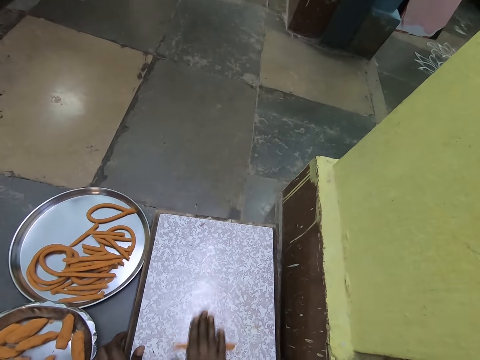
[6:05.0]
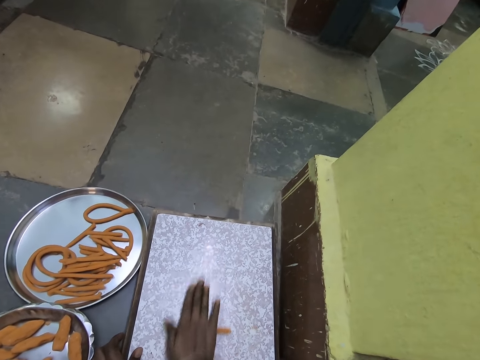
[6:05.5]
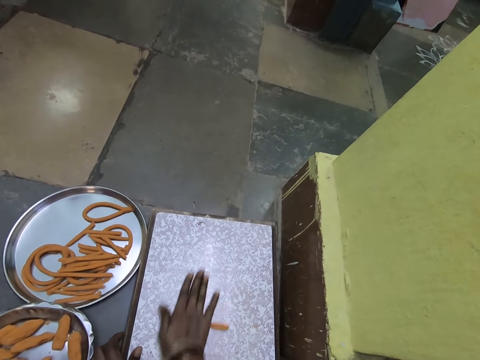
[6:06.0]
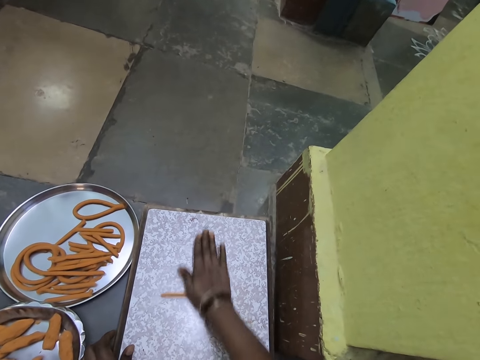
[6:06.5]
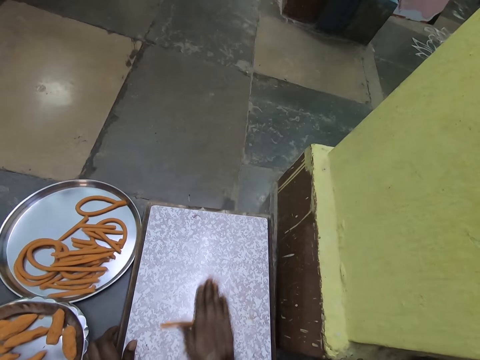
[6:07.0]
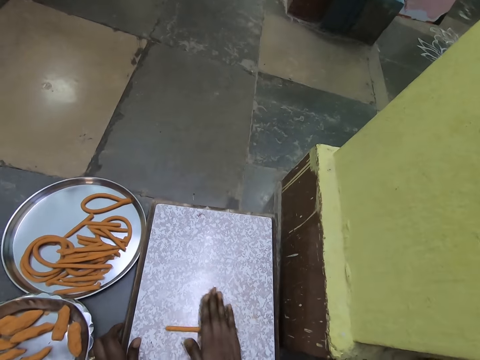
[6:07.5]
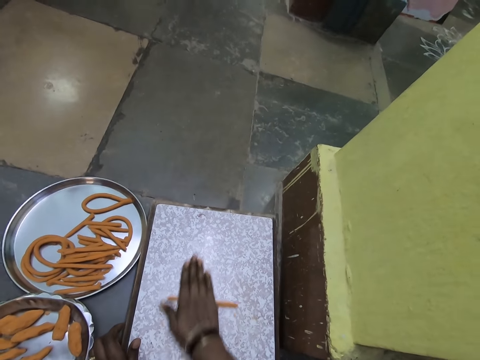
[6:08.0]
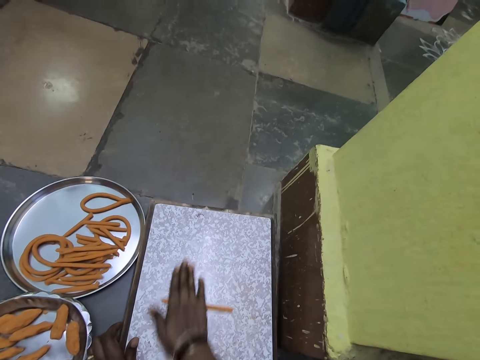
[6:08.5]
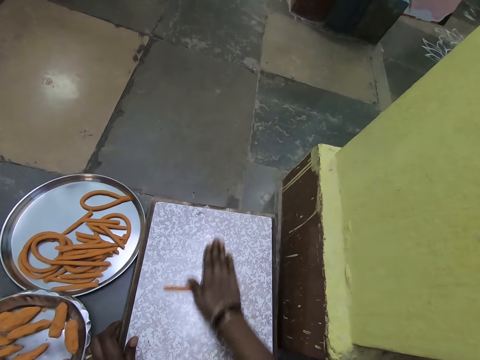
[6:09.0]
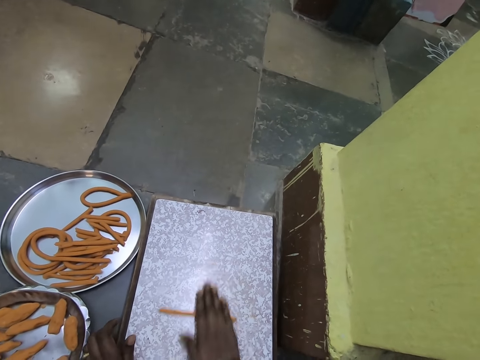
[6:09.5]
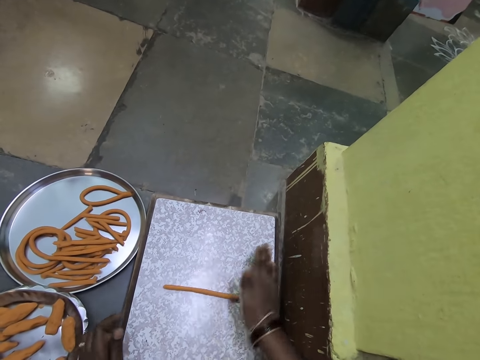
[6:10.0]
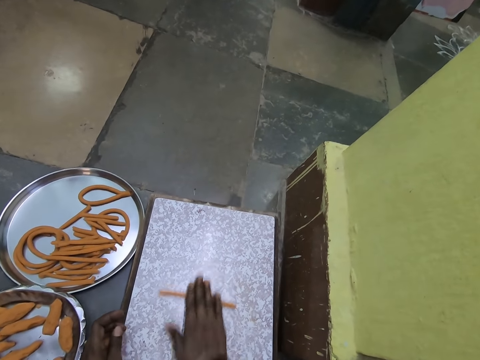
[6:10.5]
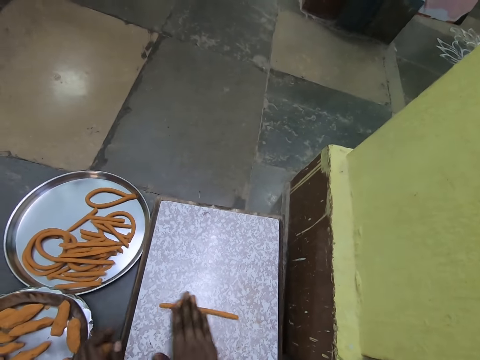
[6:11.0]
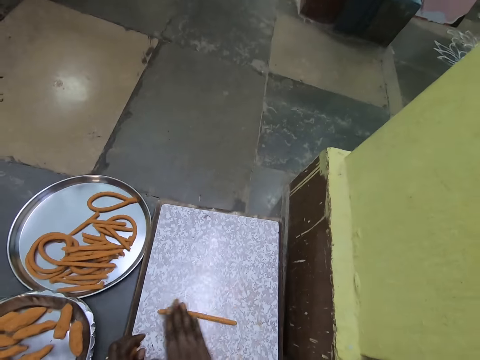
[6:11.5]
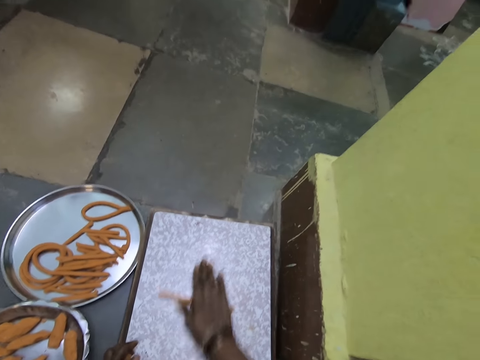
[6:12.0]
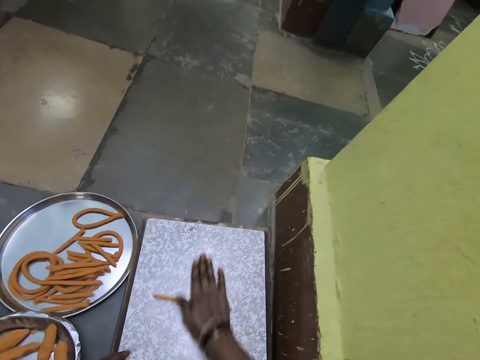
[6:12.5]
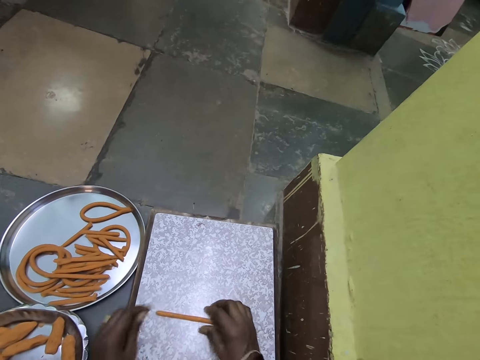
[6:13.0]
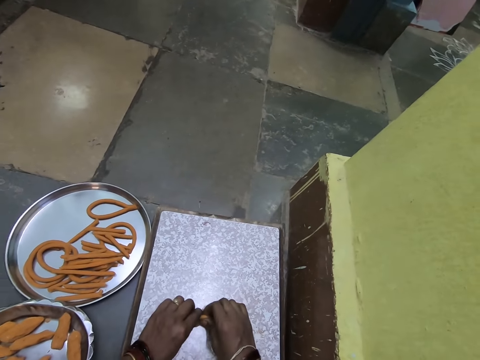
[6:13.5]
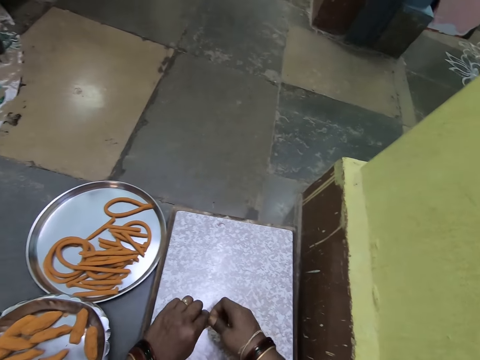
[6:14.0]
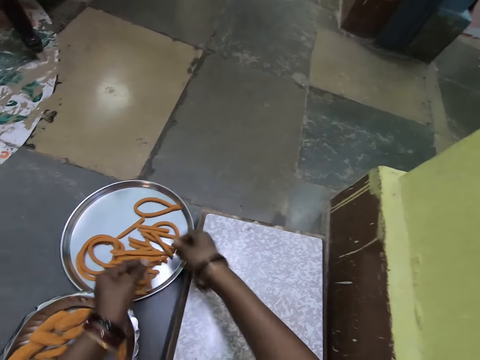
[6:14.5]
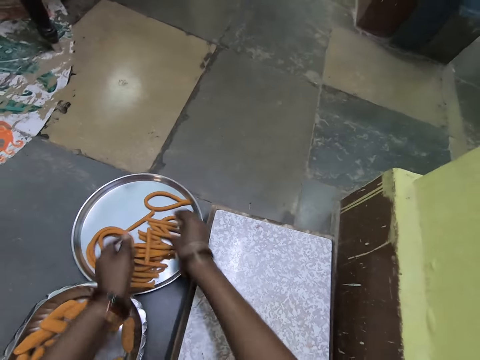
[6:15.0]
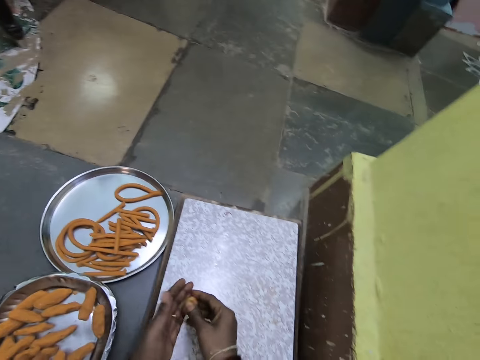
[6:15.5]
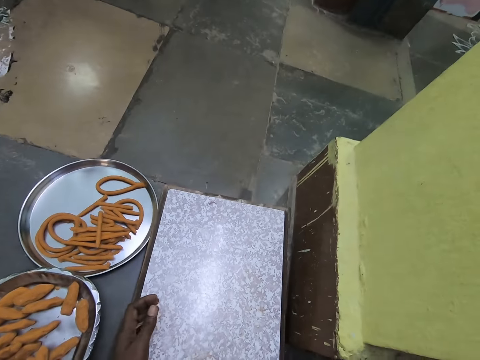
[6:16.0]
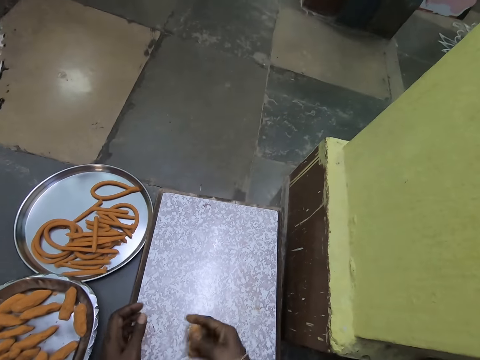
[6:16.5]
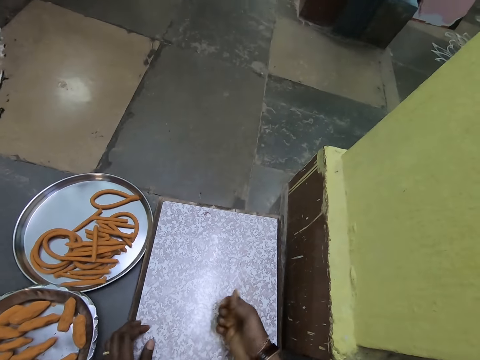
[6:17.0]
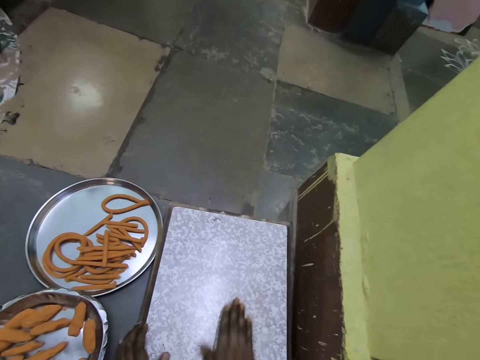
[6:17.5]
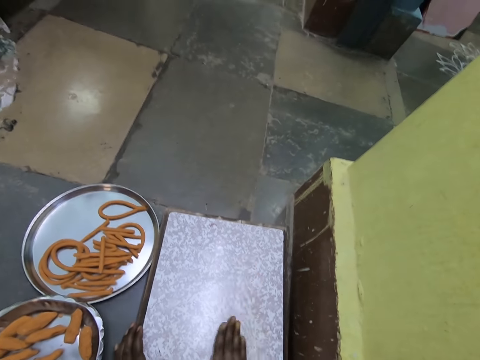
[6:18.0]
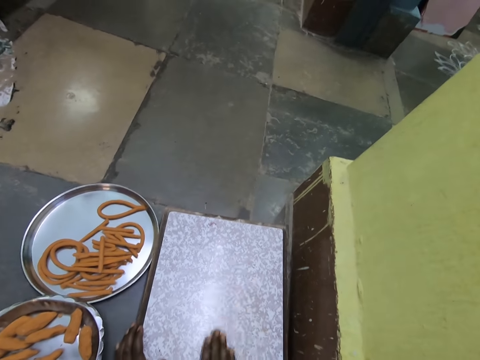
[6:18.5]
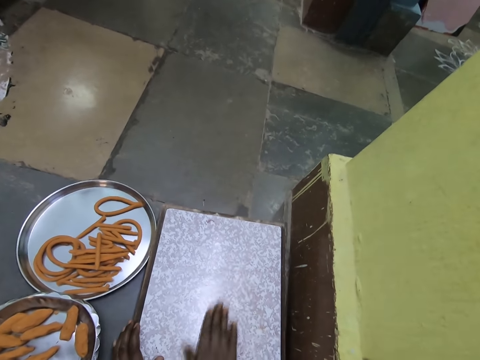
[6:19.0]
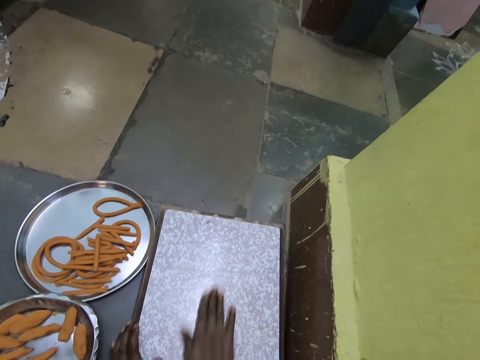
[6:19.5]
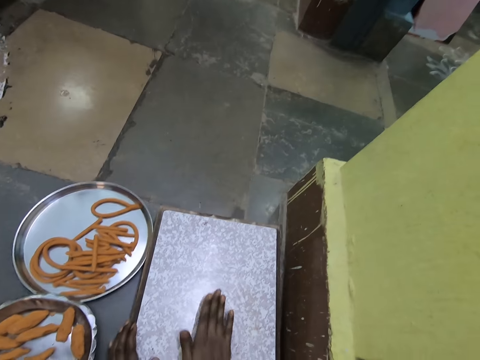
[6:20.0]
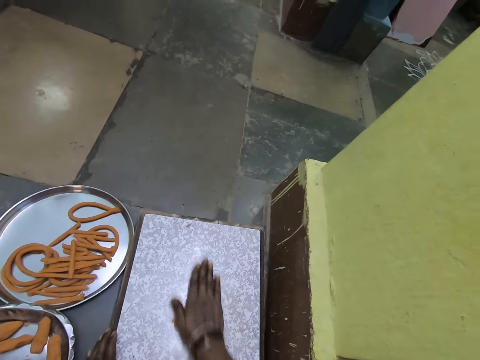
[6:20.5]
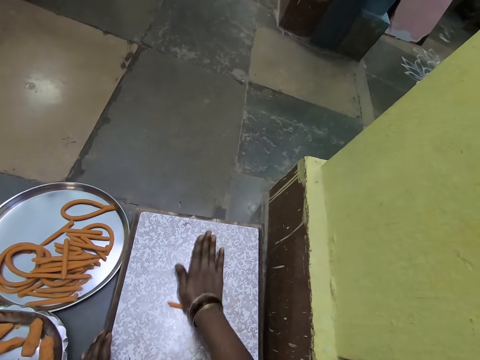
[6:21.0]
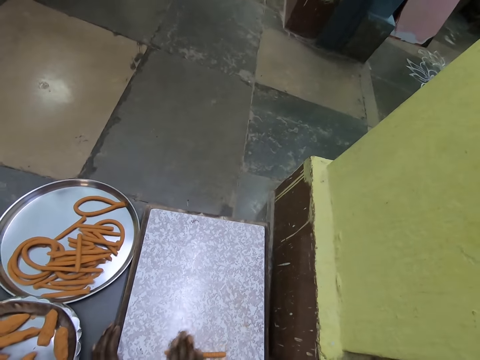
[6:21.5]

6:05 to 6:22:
The camera wearer cuts the dough with both hands. He puts the rolled doughs on the tray. He rolls the dough with his hand.

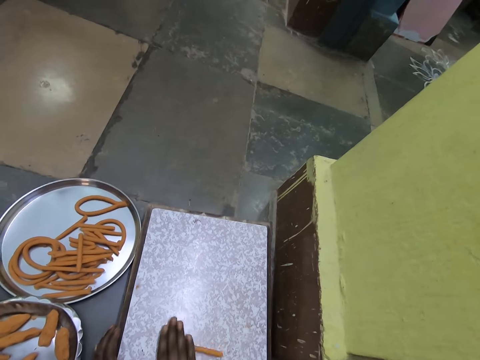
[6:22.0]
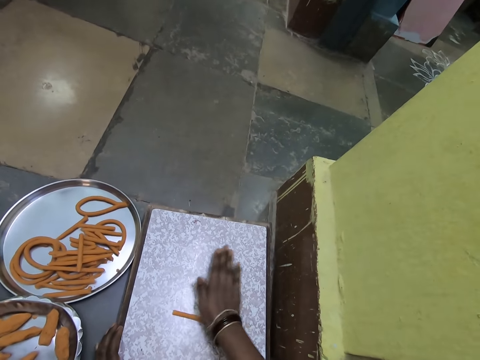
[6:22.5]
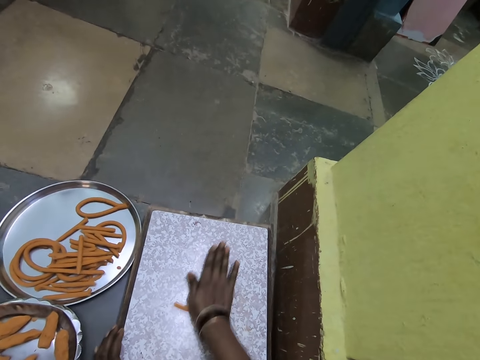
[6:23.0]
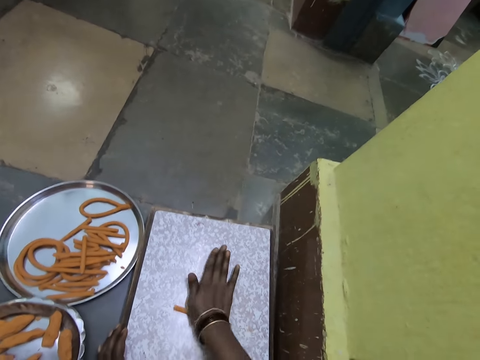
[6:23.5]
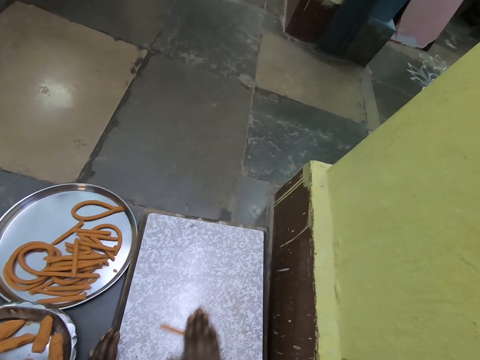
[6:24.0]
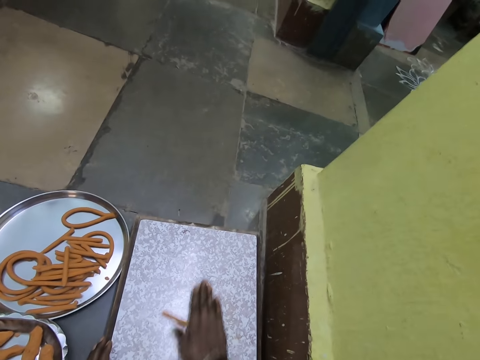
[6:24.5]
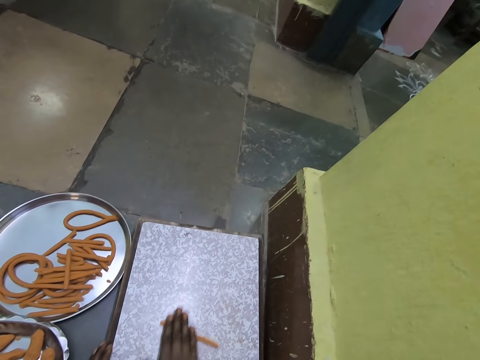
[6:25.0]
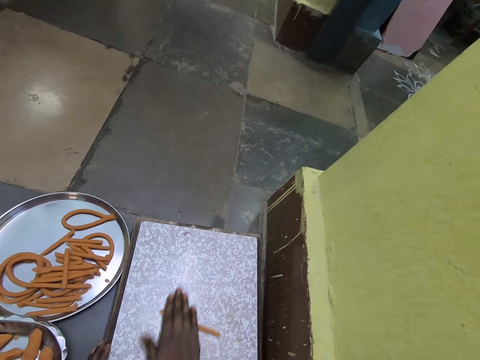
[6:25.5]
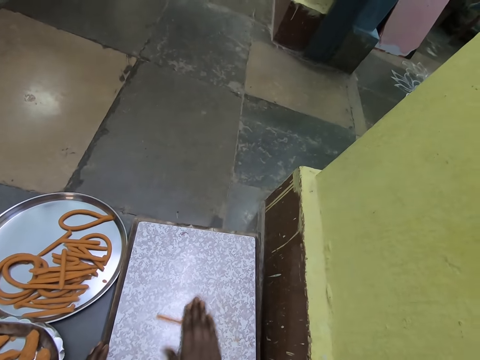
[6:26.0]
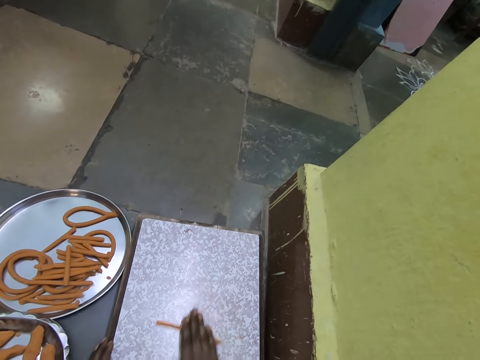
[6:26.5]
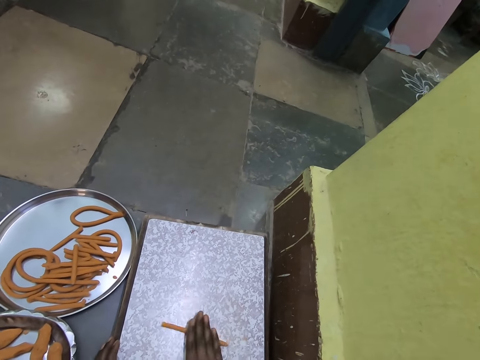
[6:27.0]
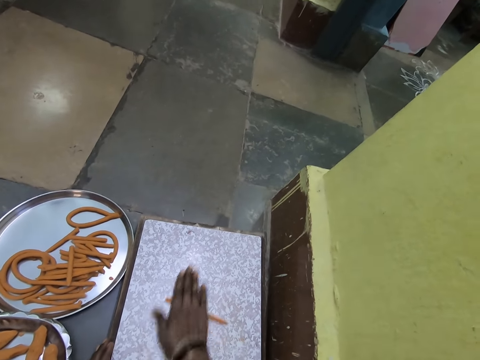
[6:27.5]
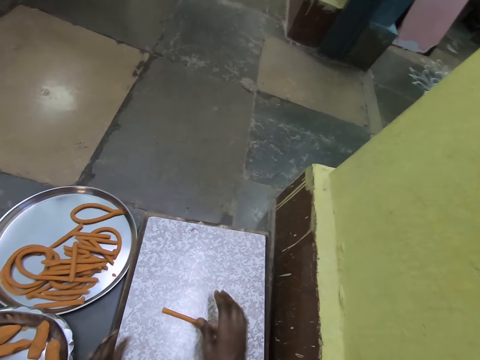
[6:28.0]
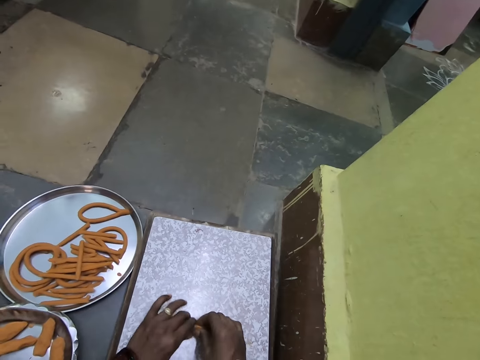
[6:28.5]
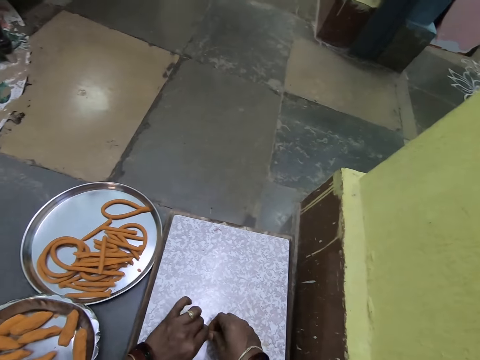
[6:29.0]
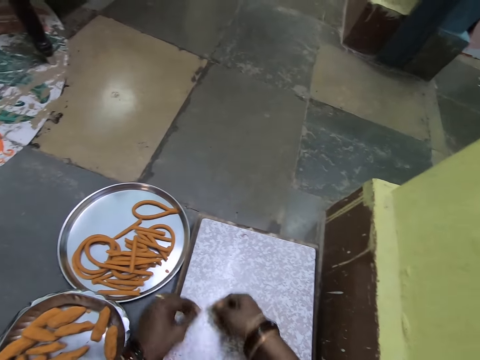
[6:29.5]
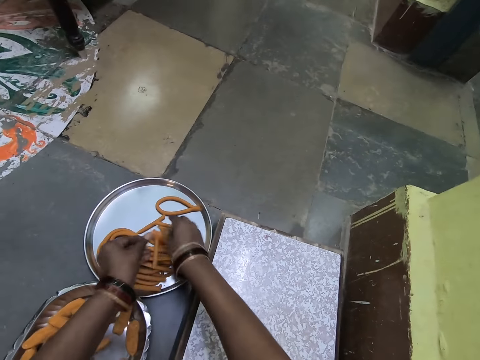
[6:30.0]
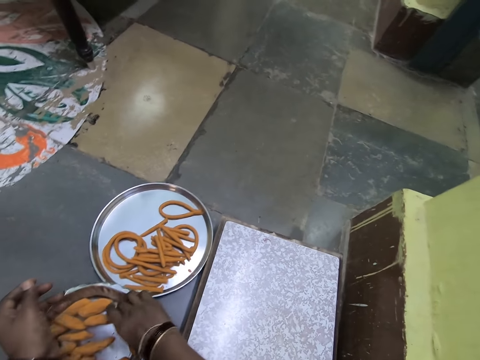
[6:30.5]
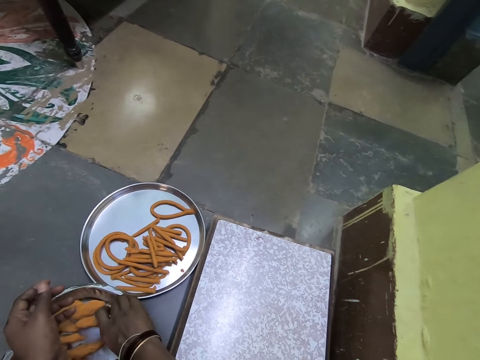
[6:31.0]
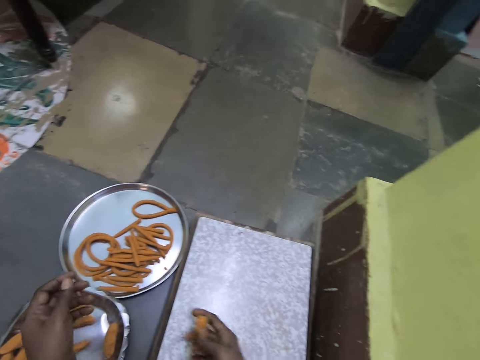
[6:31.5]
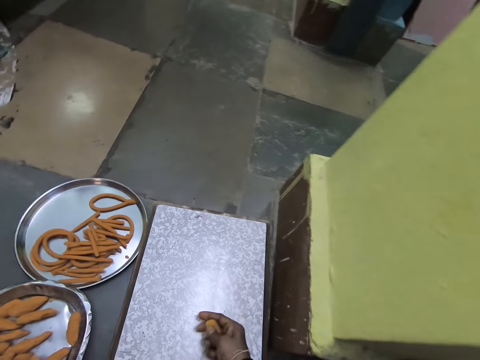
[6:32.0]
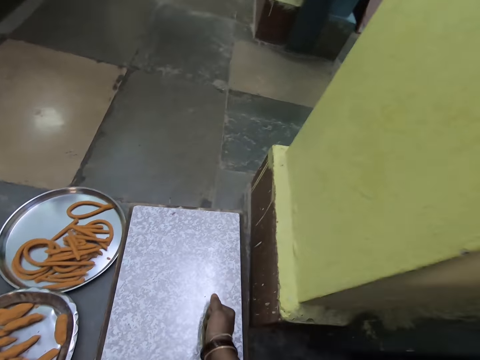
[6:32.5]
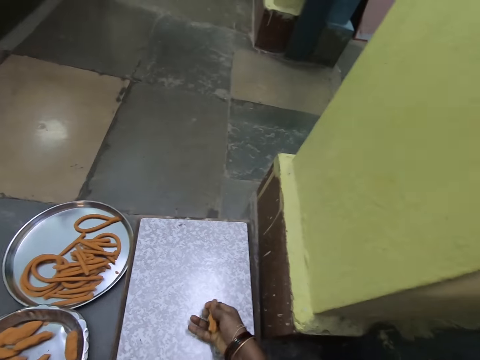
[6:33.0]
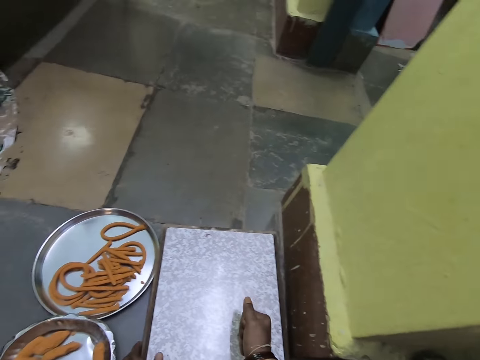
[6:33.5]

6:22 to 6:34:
The camera wearer cuts the dough with both hands. He puts the rolled doughs on the tray. He picks a dough from the tray. He kneads the dough with his hand.
